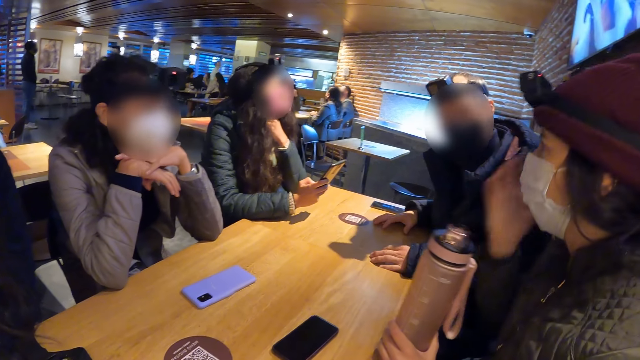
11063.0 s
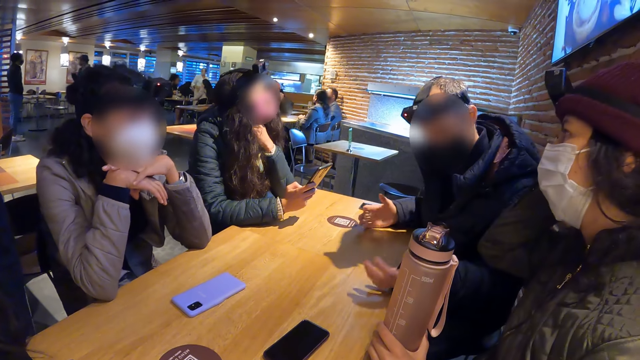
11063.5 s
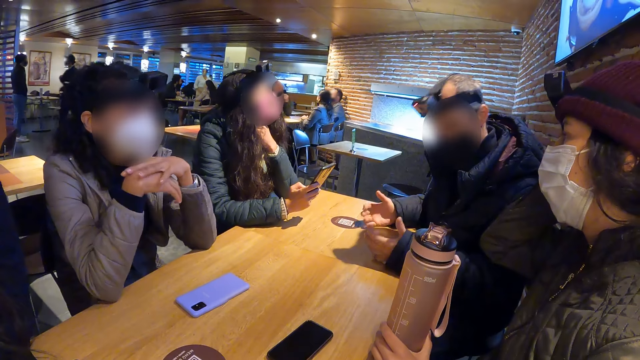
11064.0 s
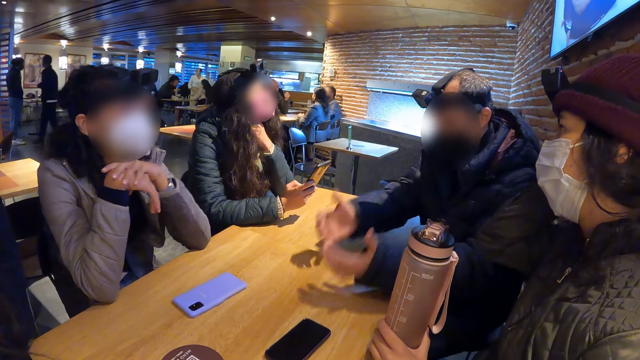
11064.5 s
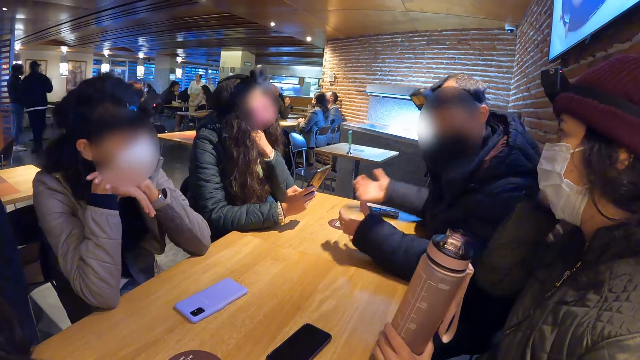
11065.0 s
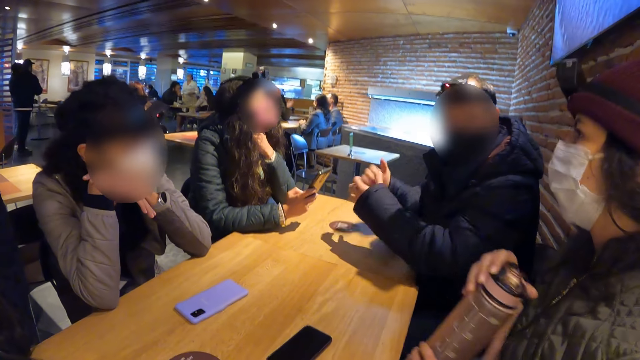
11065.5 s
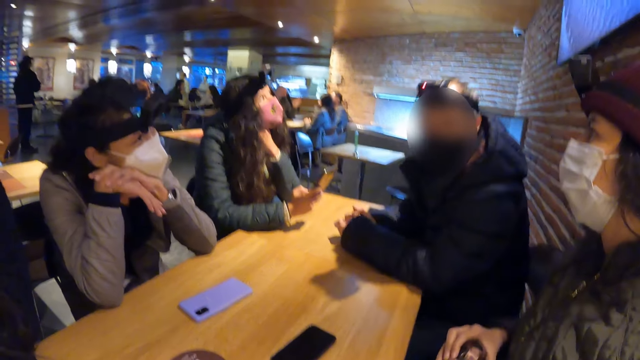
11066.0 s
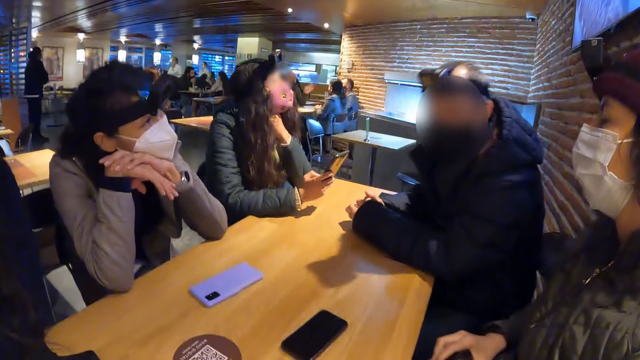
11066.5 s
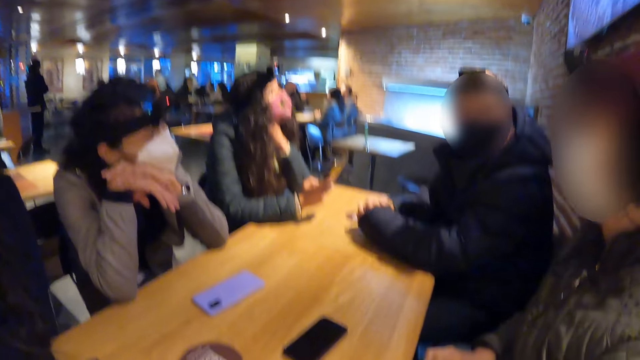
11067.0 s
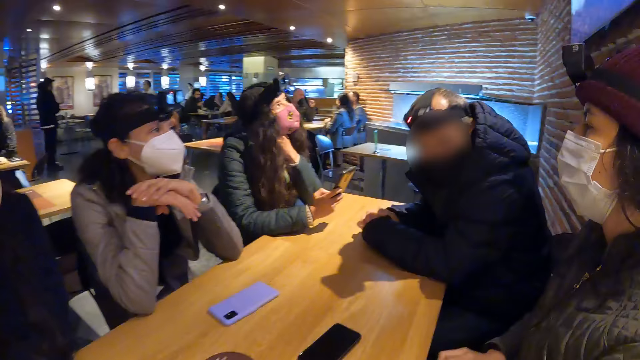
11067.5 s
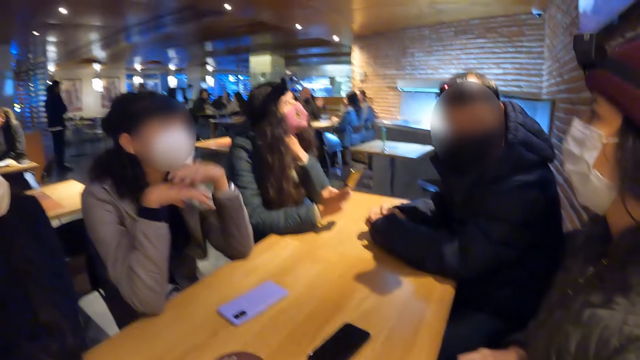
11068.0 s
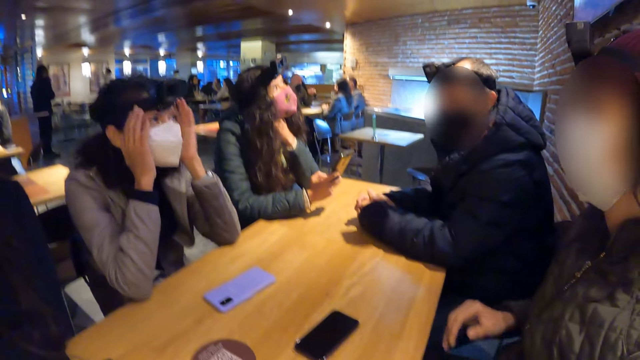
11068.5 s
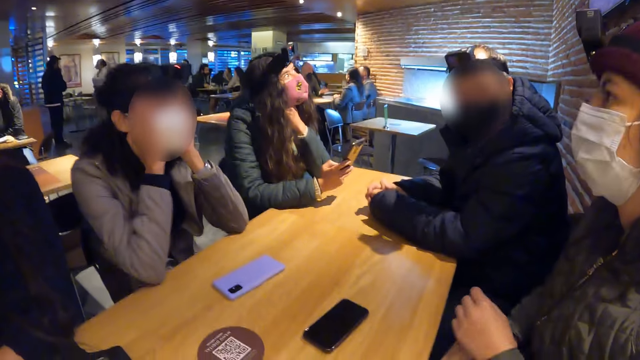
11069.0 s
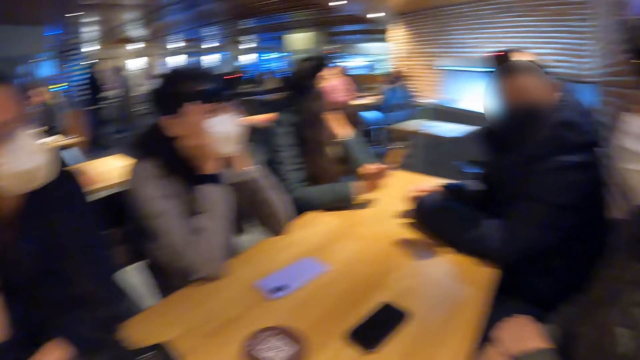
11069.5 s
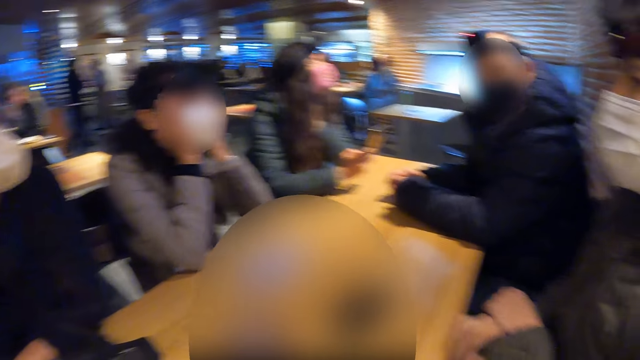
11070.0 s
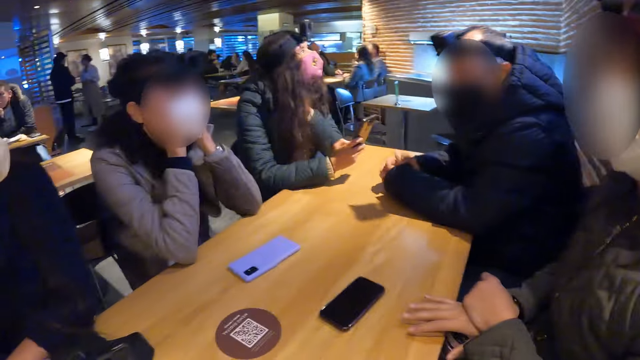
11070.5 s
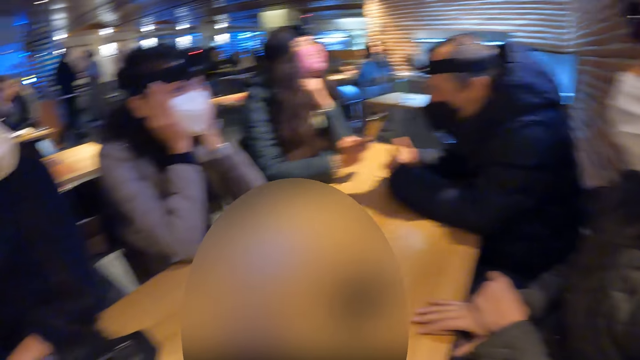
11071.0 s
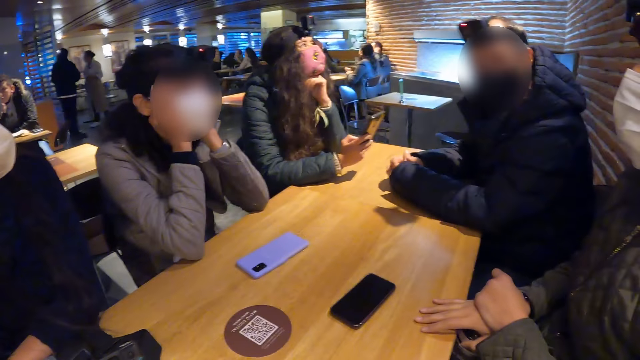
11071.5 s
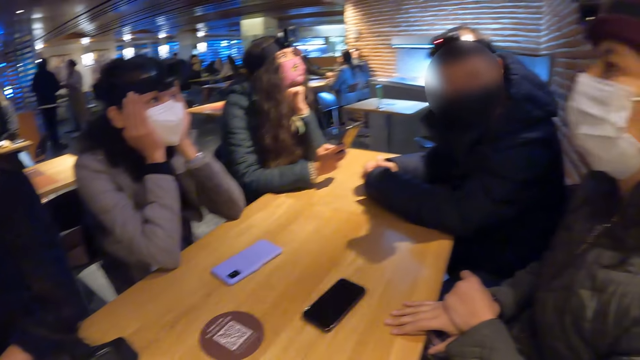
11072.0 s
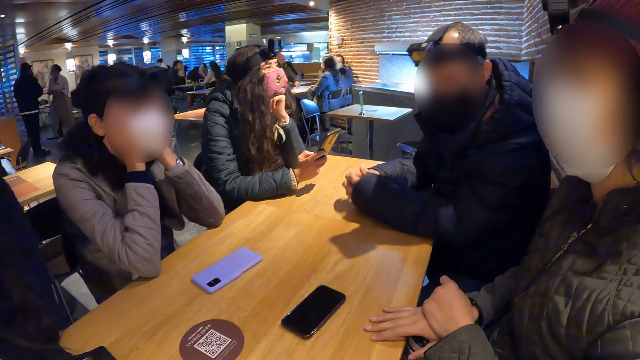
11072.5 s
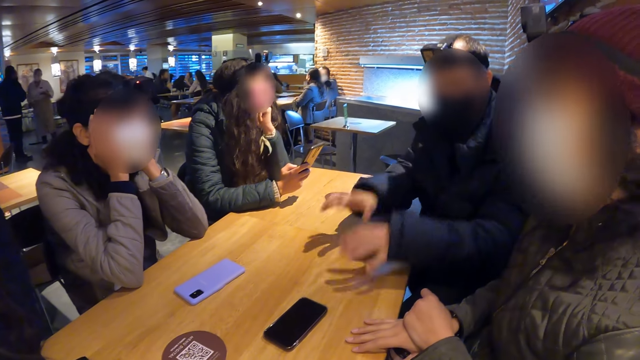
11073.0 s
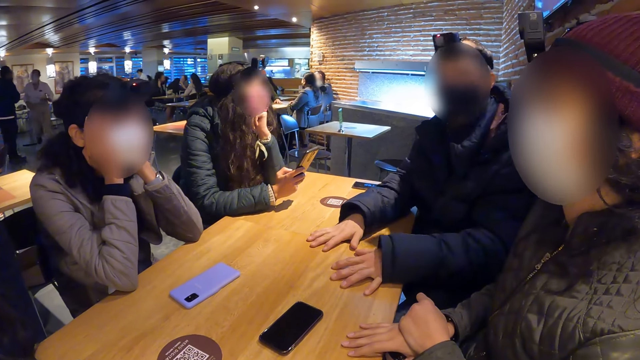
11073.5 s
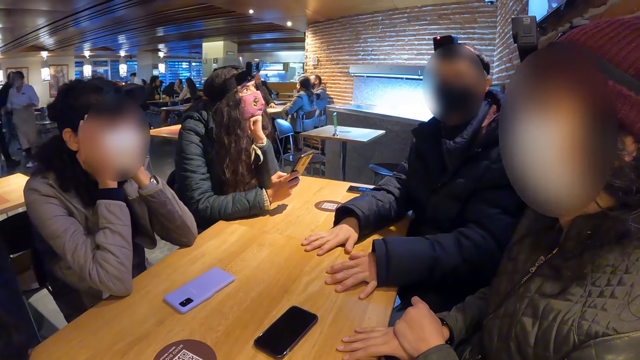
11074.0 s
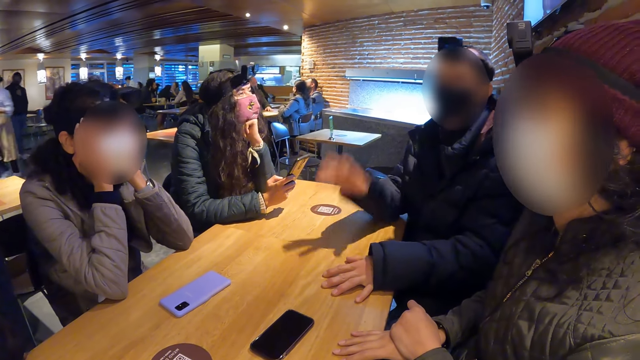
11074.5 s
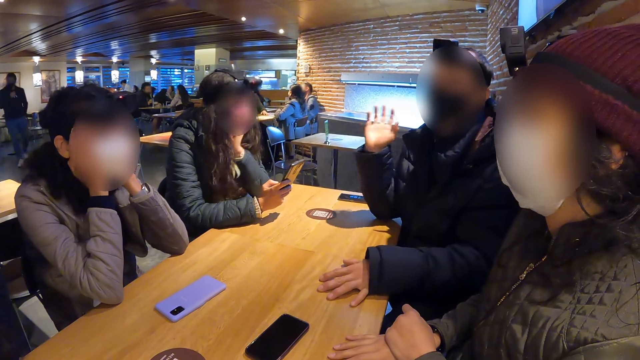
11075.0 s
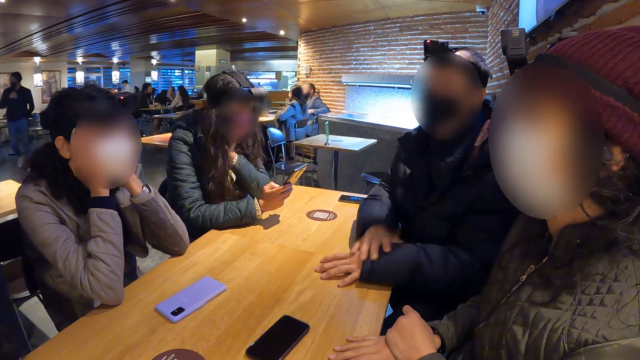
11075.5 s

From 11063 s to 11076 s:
A woman adjusts her cap with her right hand. A man makes gestures with his hands. The woman puts the water bottle in both hands on her lap. Another woman touches her face with both hands. The second woman holds her face. A lady holds the table.

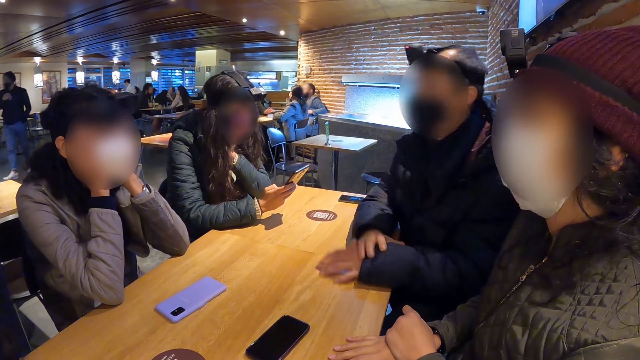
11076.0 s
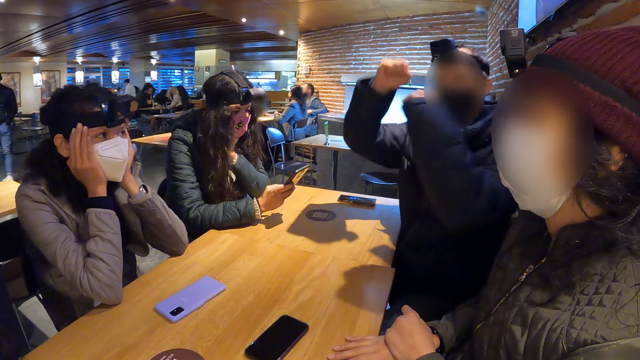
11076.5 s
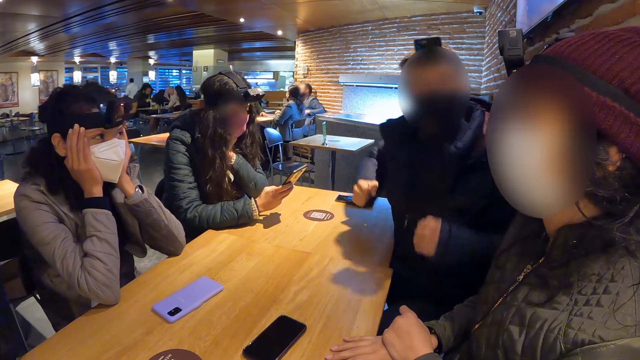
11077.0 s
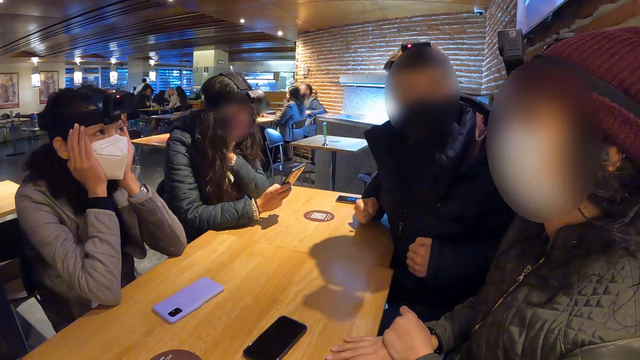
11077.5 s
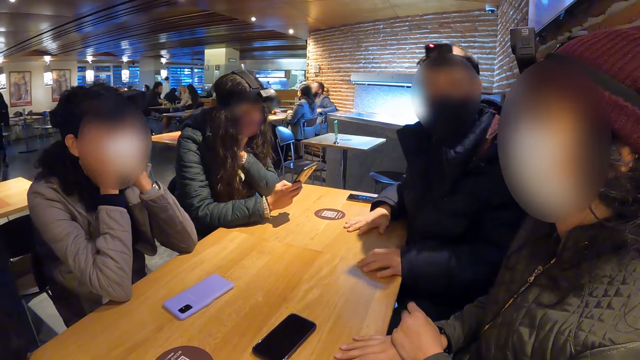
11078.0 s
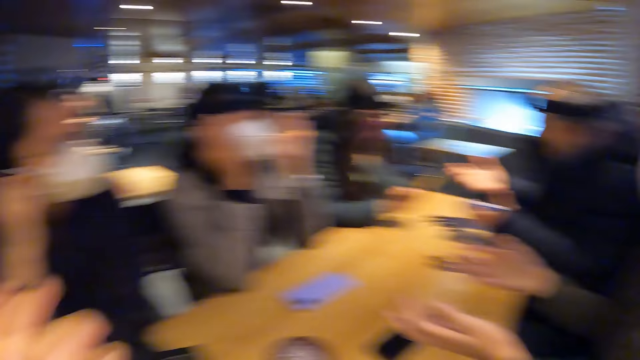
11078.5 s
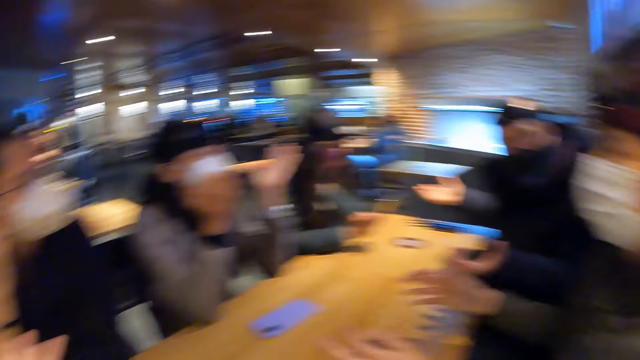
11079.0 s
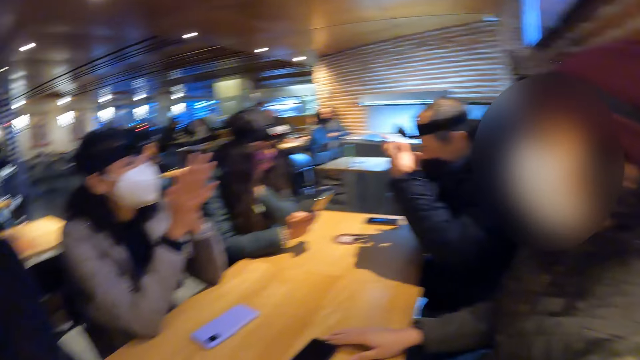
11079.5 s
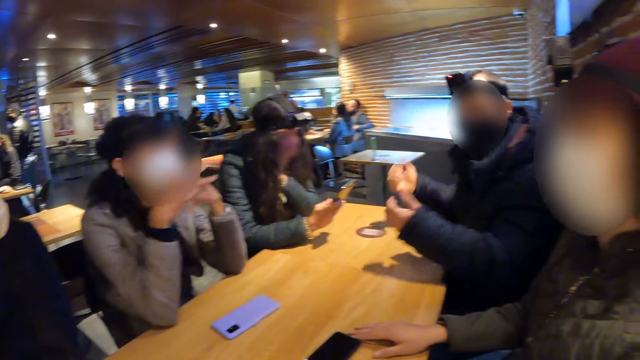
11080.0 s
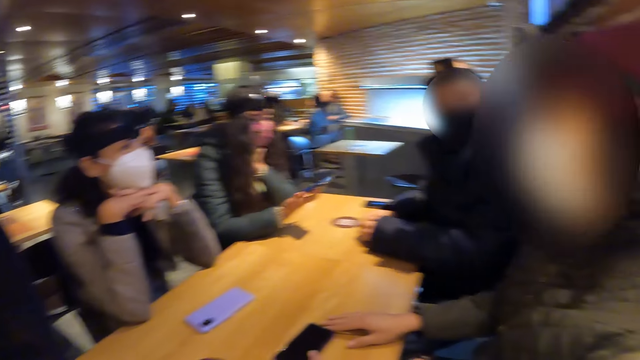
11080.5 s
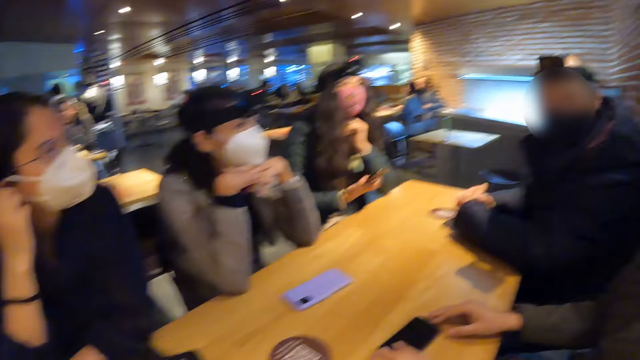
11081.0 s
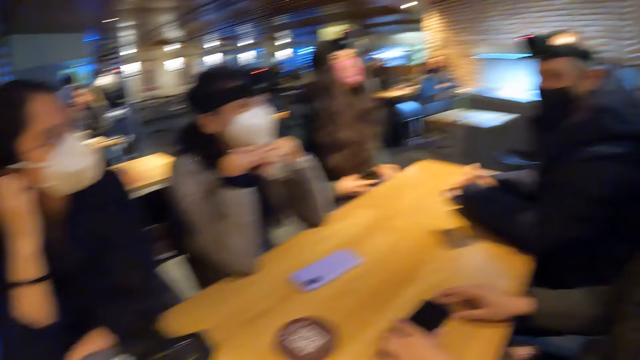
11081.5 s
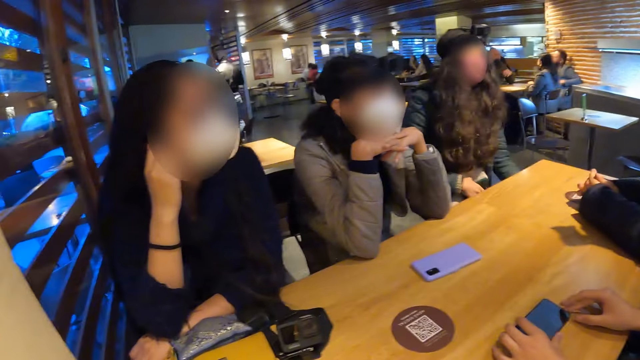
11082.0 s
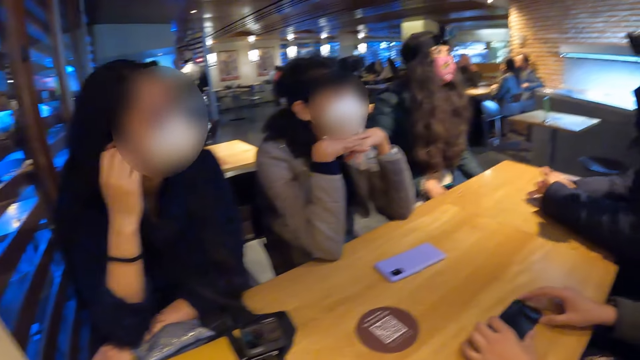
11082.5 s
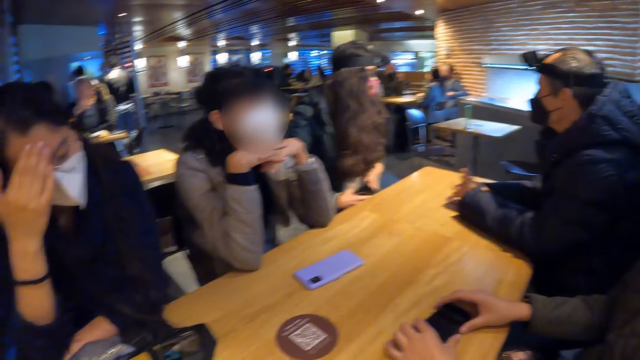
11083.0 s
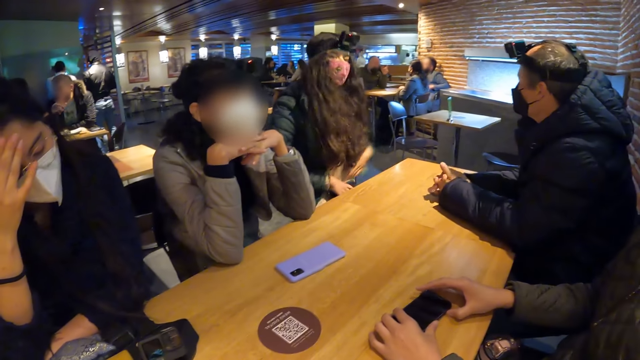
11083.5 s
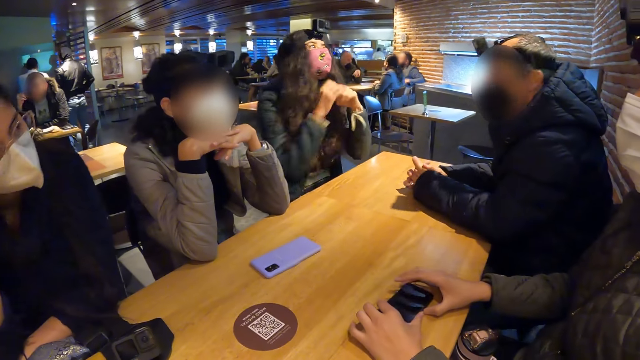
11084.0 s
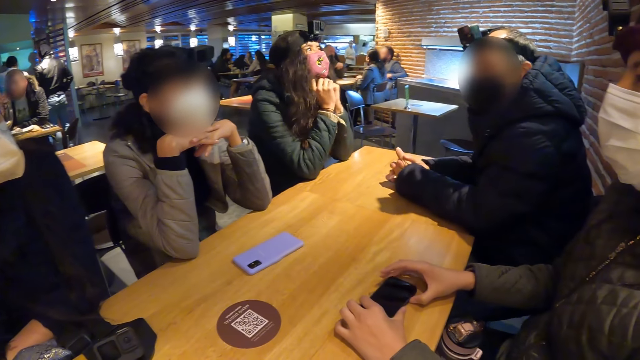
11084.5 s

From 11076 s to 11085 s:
The camera wearer moves her hands. A woman holds the phone on the table with both hands. Another woman puts the phone in her right hand on her lap and rests her jaw on both hands.
